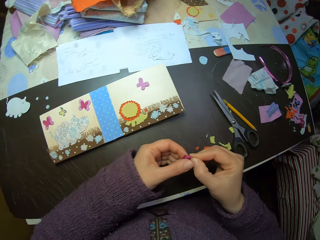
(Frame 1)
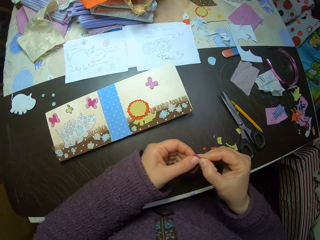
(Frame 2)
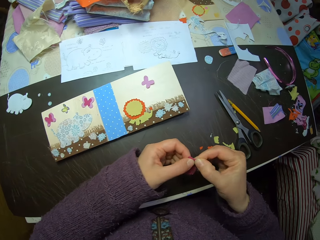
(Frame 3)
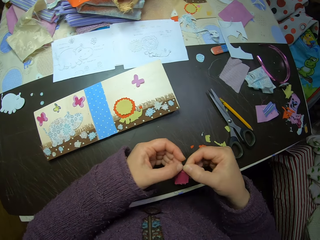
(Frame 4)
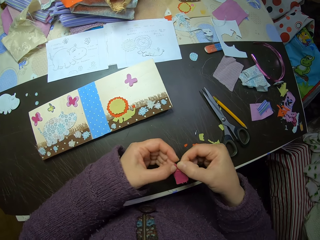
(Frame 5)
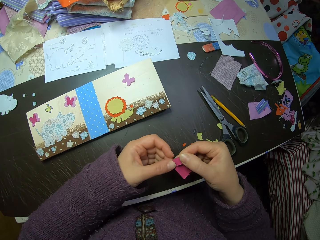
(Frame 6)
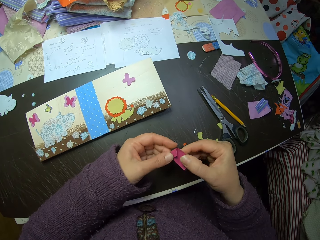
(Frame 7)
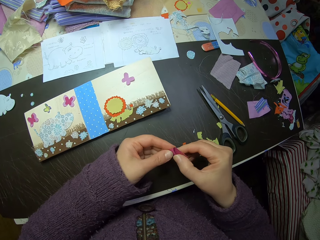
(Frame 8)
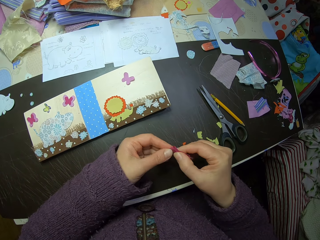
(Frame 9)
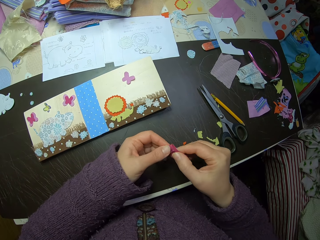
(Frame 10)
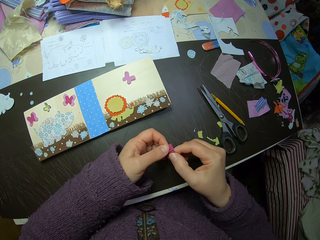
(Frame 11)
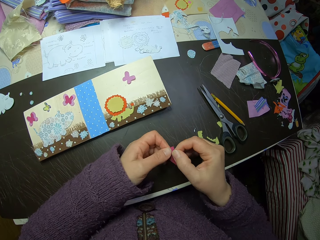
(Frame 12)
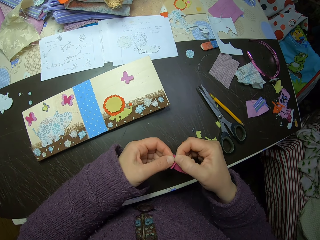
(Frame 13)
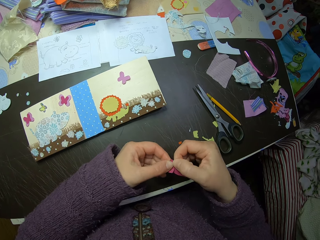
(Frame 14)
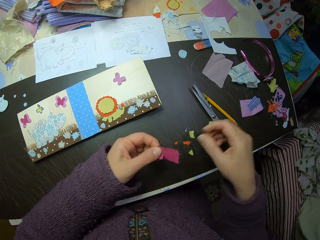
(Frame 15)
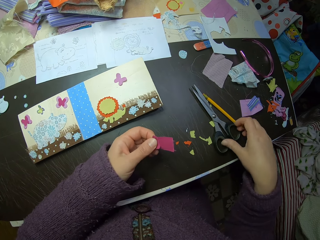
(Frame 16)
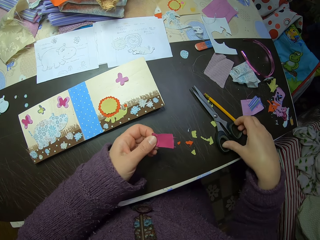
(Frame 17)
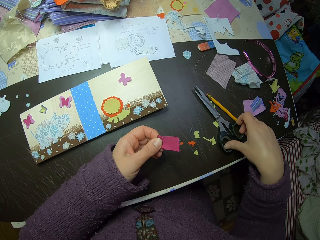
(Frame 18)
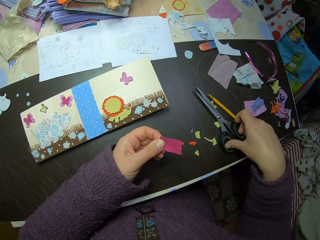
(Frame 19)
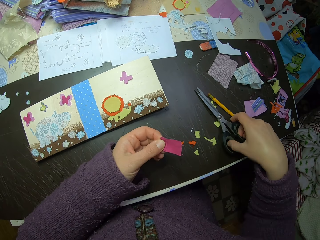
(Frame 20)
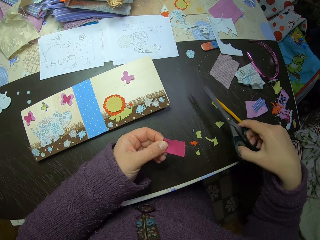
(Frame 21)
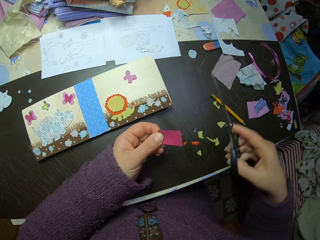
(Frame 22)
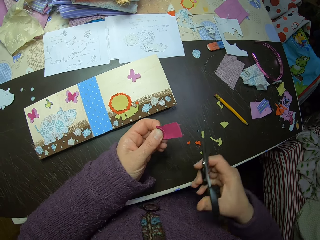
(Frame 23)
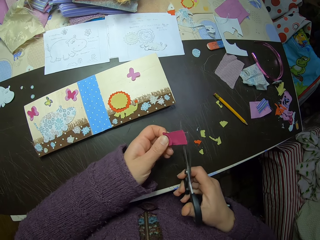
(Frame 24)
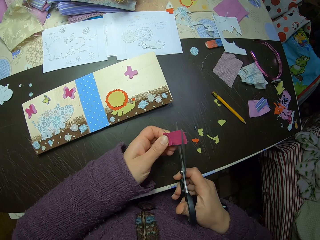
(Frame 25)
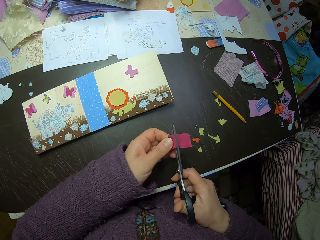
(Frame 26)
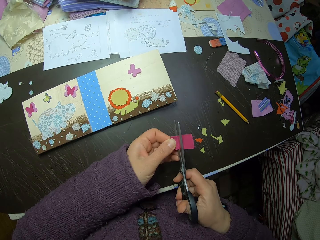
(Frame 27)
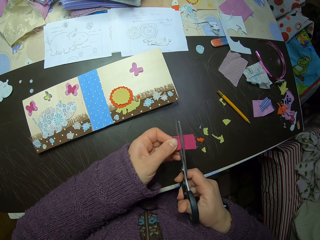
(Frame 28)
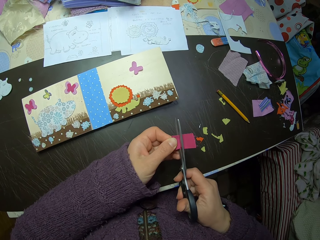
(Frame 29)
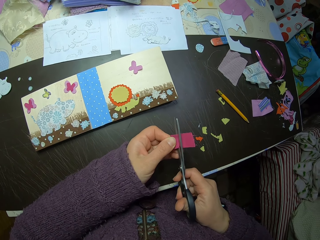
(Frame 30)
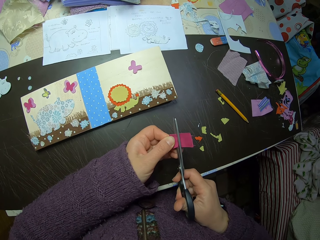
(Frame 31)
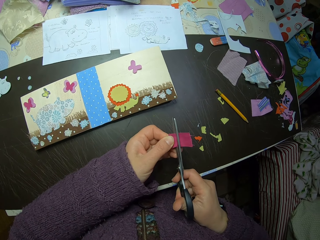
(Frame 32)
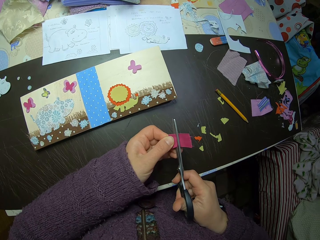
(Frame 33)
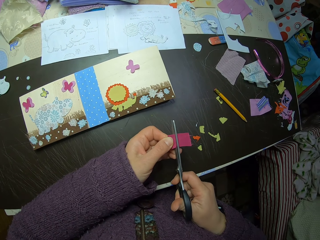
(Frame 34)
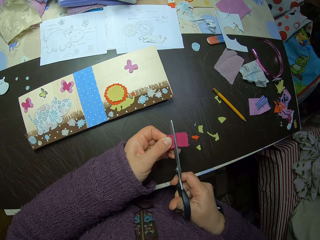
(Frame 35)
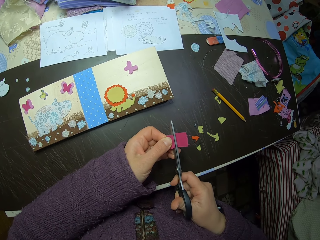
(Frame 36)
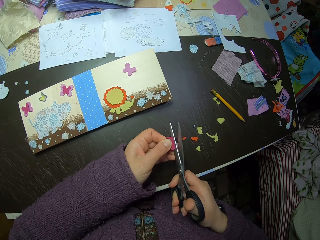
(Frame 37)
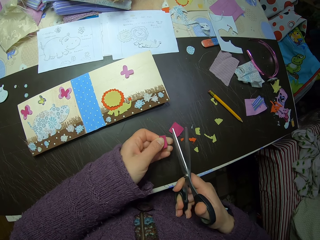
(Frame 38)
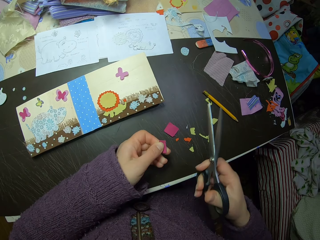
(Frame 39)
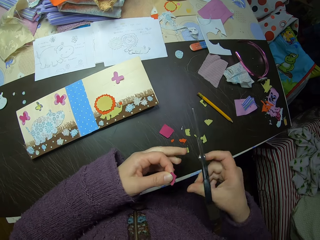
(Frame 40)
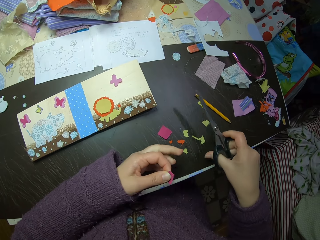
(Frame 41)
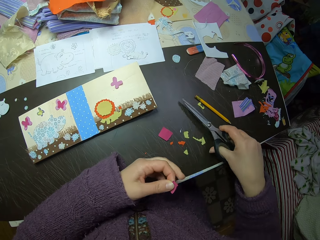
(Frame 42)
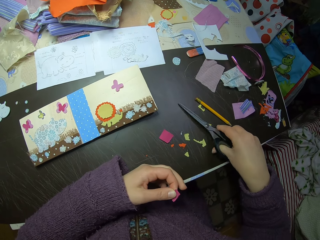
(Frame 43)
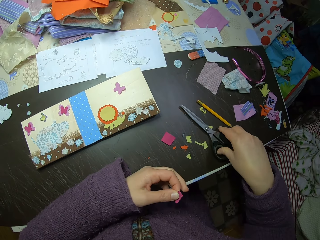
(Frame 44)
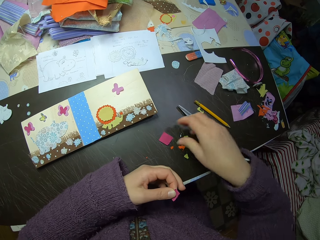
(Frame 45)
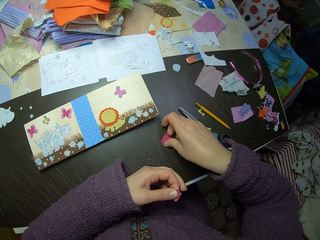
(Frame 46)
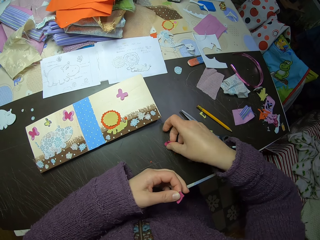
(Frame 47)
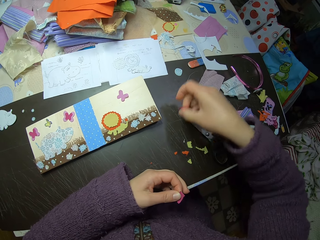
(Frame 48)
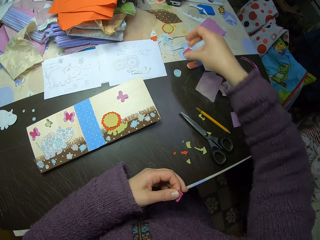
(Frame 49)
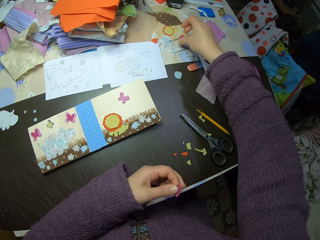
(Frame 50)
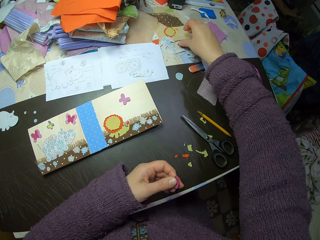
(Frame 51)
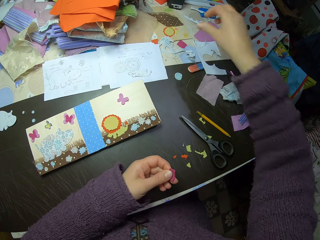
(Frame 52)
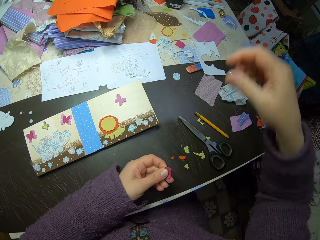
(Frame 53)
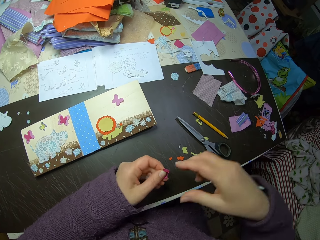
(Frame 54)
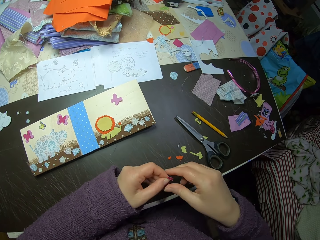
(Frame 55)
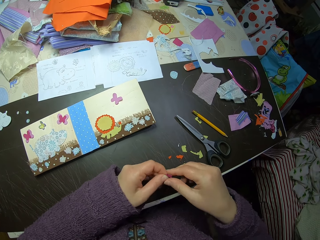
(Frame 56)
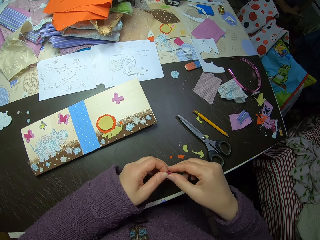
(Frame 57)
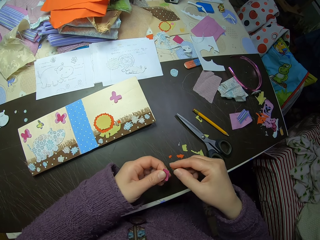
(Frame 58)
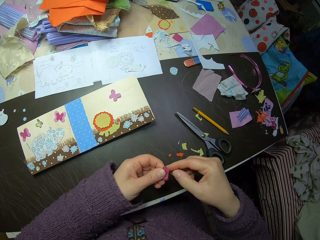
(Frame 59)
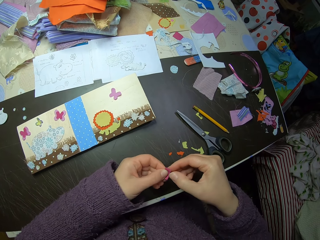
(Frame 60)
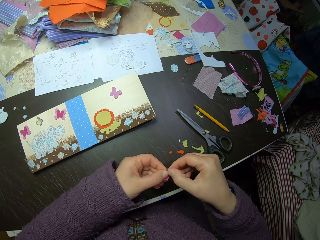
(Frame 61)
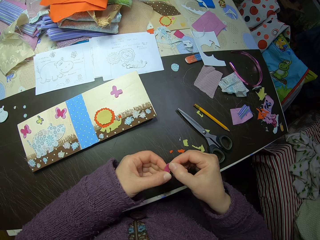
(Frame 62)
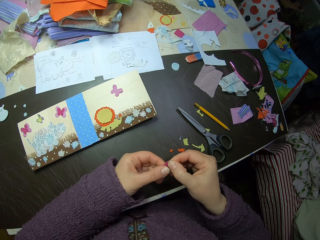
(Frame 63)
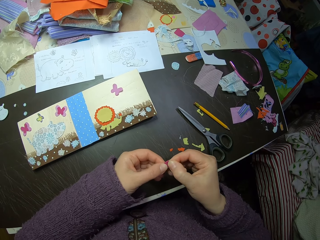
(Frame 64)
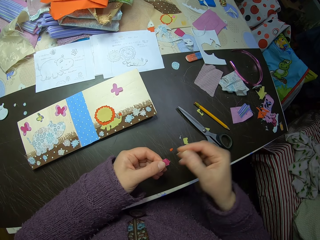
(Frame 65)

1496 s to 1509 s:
The camera wearer picks up the scissors with her right hand. She cuts the pink fabric into two. She drops the scissors on the table. She picks the cut-out piece of the fabric from the table with her right hand. She puts the cut-out piece of the fabric on the cardboard on the table. She handles the fabric and adjusts the fabric.

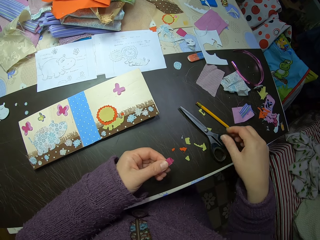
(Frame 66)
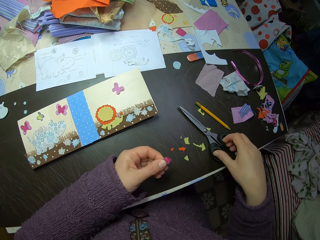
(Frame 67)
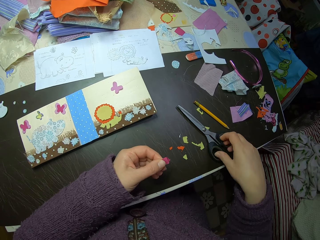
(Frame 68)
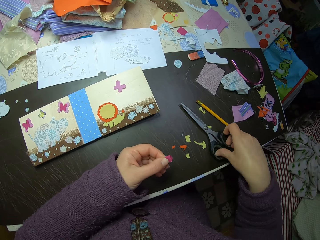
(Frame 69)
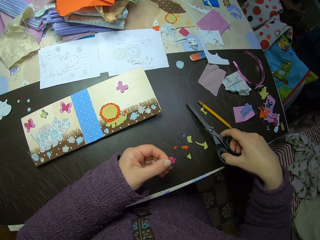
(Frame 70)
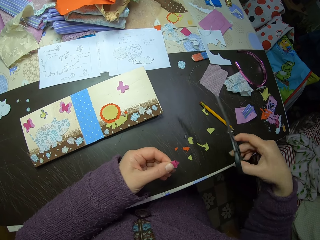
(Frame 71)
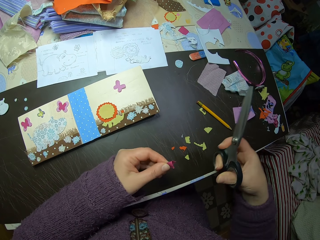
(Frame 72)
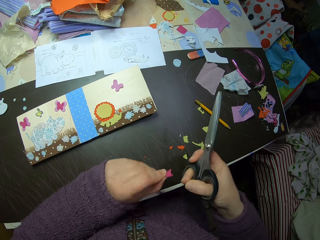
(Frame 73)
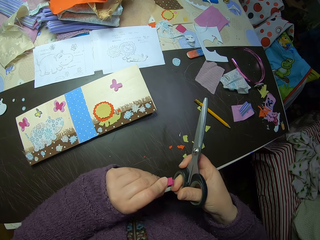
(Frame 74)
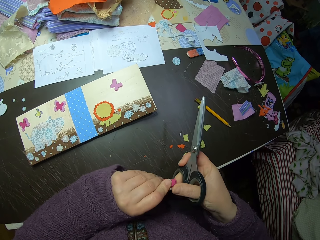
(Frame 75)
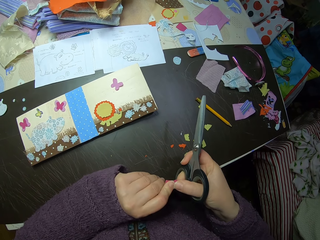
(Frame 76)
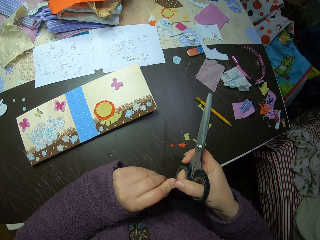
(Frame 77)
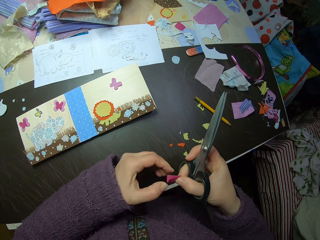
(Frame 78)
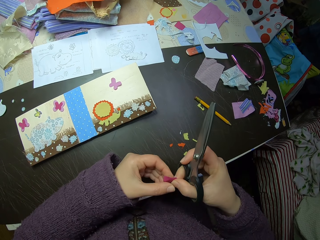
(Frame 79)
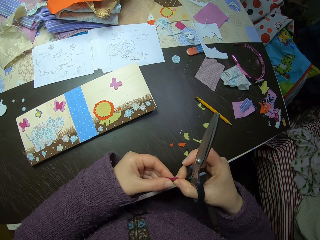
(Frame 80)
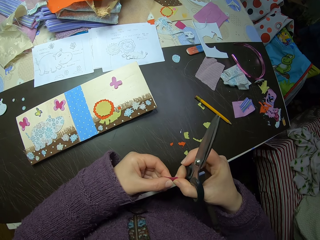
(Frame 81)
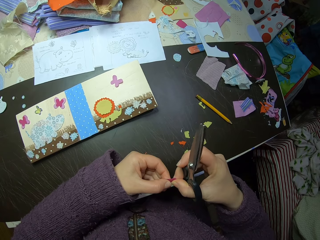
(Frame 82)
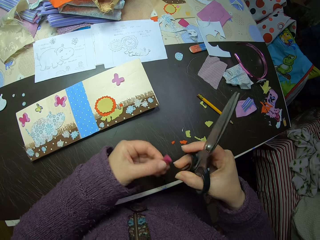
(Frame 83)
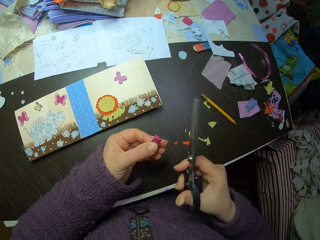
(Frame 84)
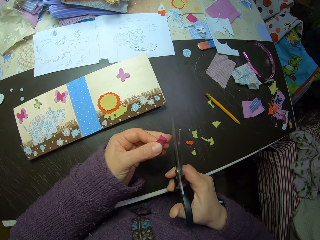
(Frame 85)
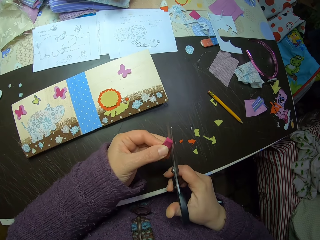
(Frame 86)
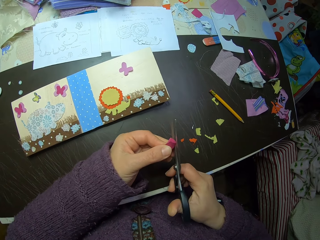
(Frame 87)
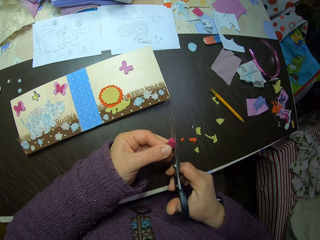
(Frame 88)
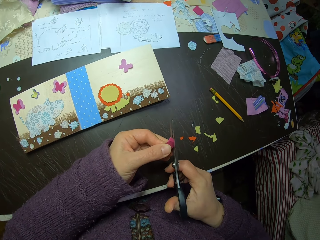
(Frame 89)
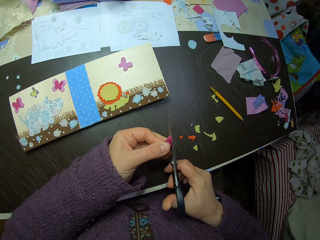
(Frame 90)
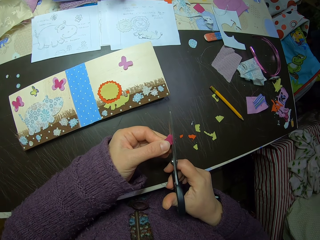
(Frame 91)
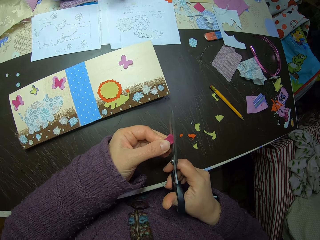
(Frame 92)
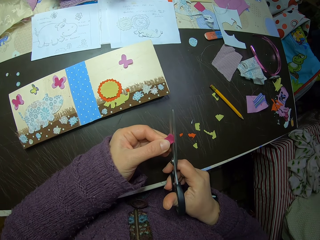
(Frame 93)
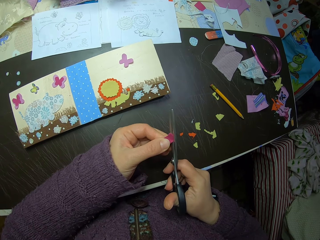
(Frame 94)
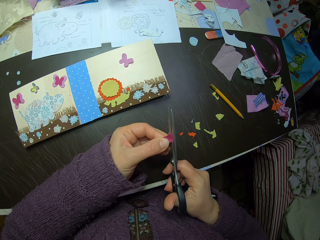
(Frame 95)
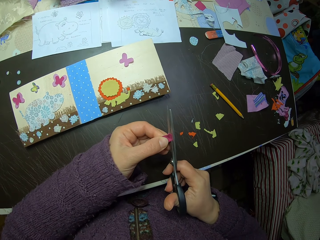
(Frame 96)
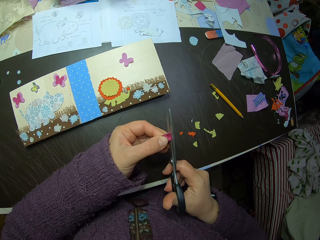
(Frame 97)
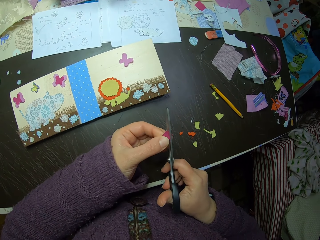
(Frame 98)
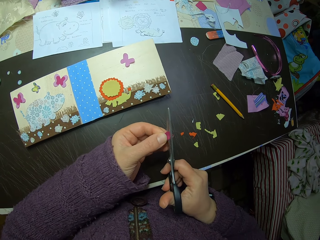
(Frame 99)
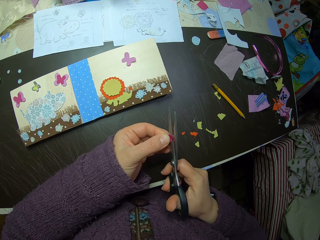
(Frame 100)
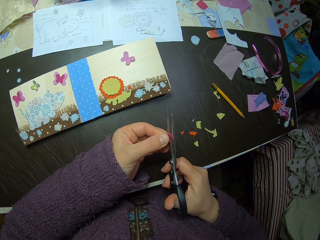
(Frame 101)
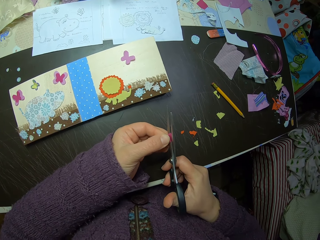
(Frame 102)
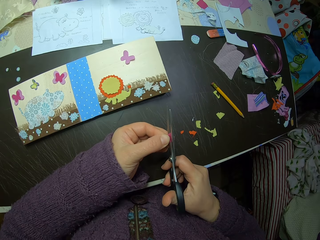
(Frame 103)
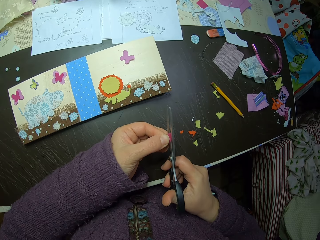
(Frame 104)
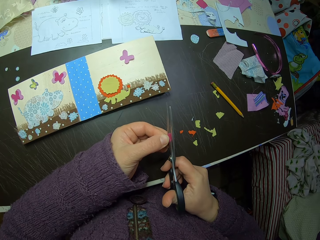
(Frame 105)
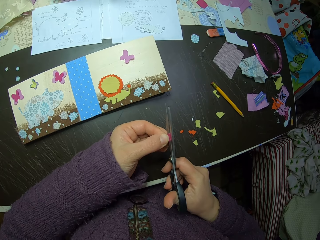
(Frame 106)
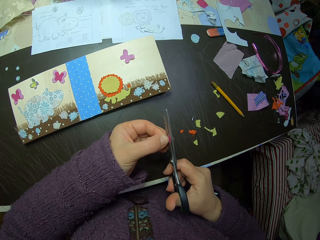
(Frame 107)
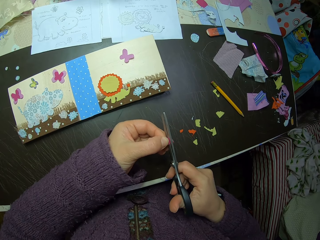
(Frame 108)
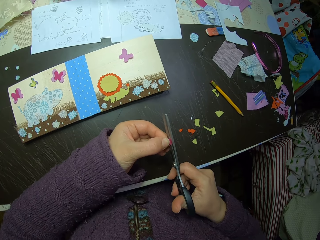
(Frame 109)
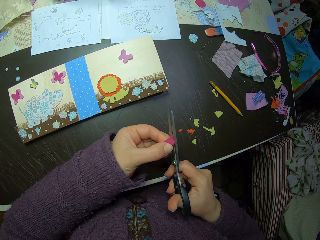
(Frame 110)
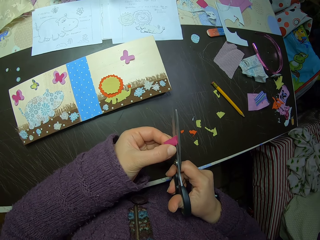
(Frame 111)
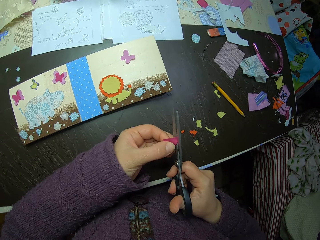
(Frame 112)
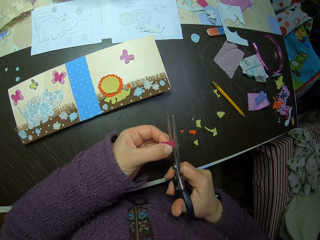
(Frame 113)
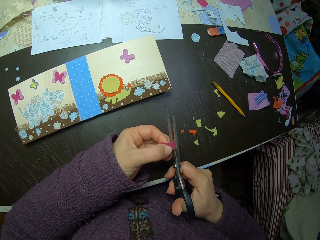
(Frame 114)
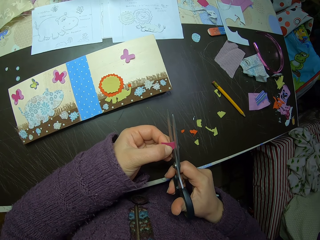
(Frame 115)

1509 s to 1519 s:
The camera wearer picks the scissors with her right hand. She turns the pink fabric. She cuts the fabric into a butterfly shape using the scissors.
